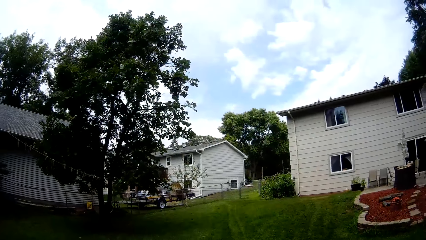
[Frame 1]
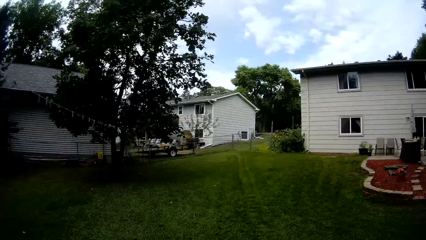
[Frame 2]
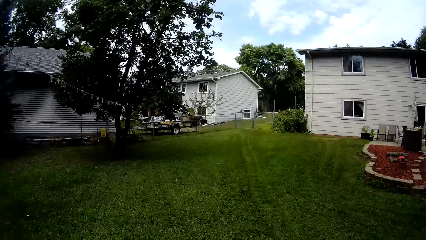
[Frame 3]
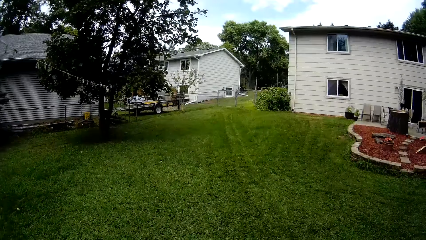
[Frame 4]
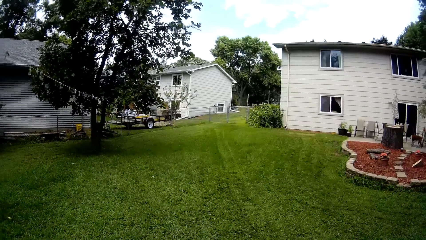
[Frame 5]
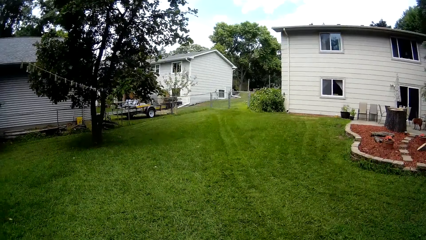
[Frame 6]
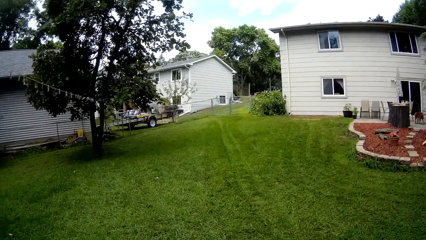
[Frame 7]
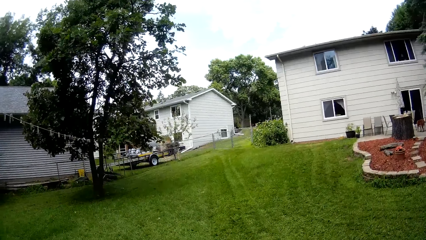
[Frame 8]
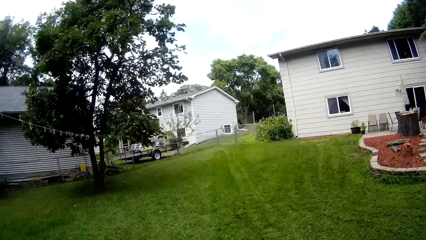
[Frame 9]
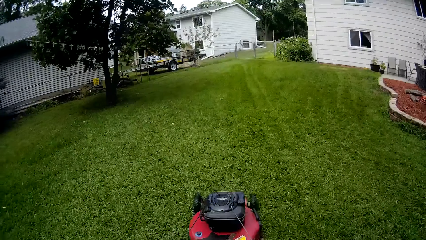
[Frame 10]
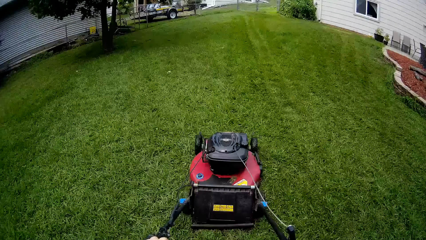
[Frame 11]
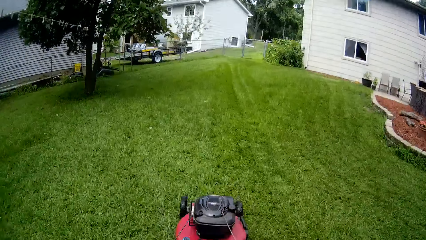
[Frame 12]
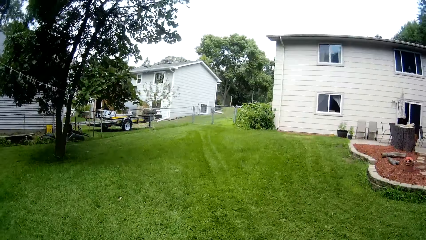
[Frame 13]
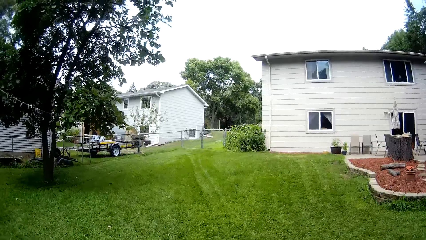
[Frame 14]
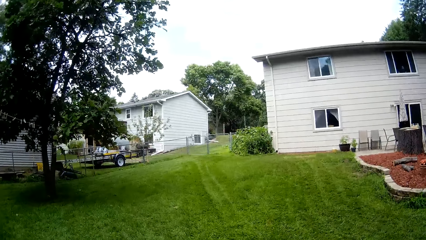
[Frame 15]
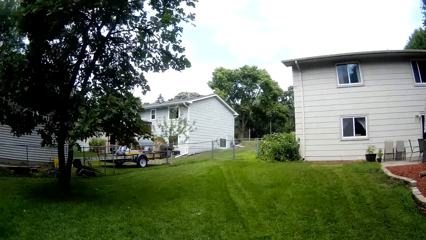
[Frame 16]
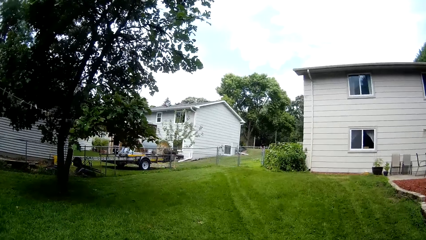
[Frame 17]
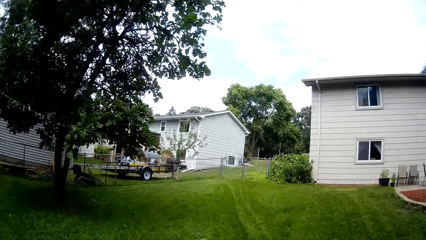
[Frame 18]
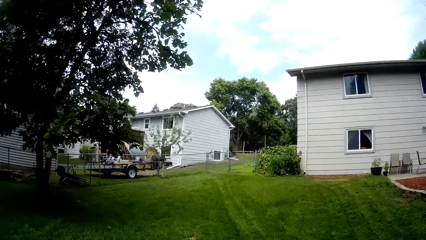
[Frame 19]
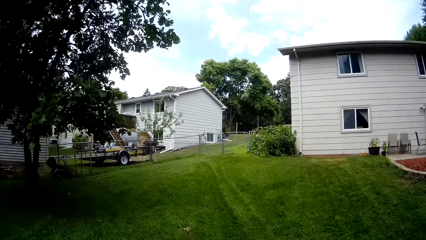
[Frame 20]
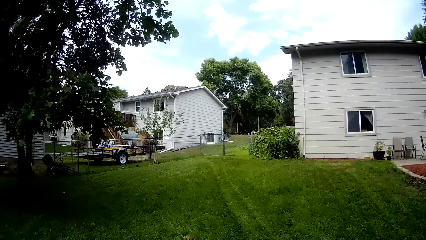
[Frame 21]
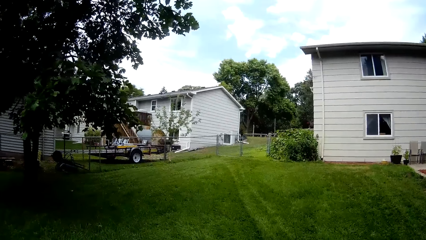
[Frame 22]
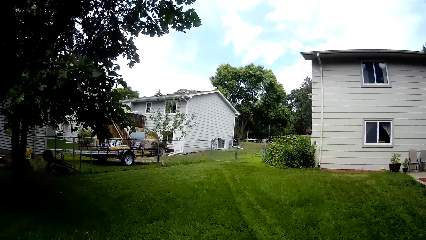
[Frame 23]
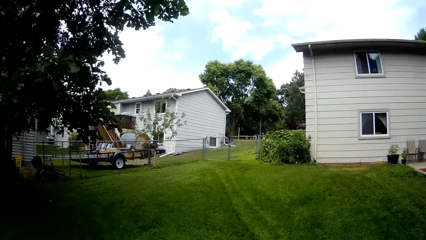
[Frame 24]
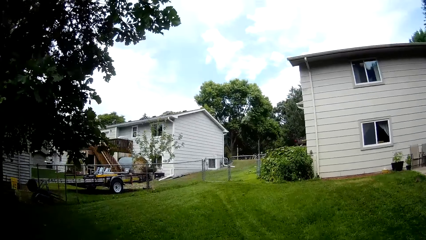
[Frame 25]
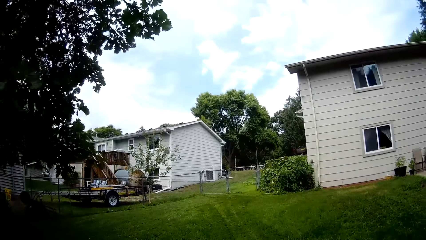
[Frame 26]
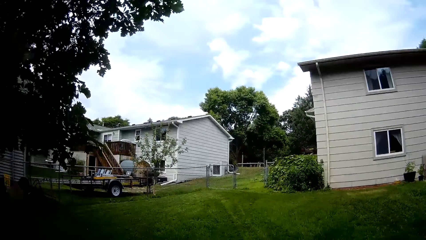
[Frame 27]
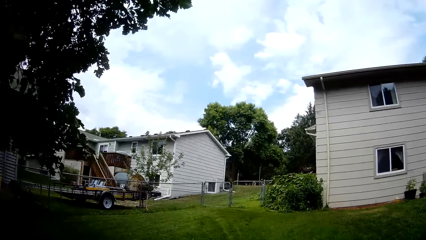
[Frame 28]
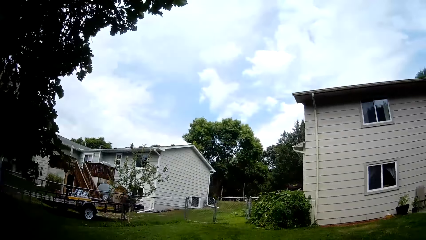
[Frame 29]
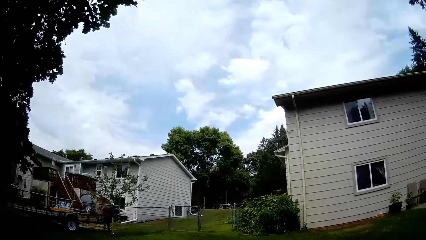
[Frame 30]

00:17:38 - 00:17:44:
The camera wearer mows the lawn with a lawnmower.

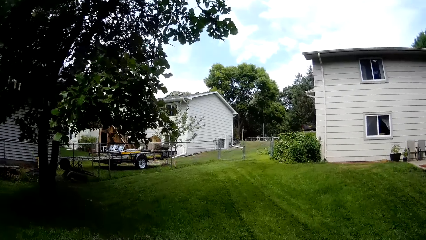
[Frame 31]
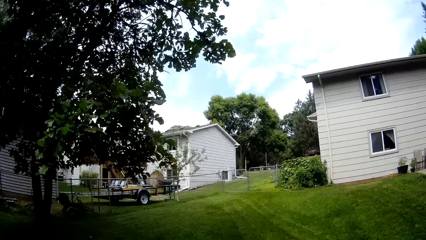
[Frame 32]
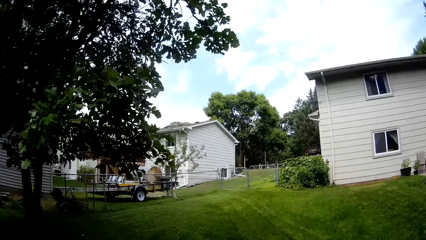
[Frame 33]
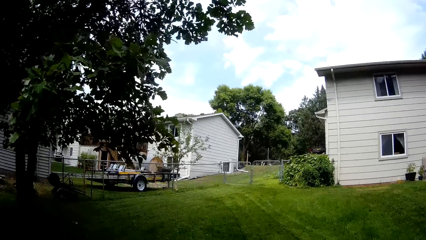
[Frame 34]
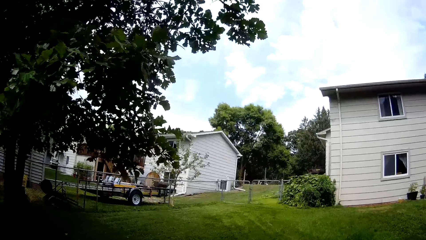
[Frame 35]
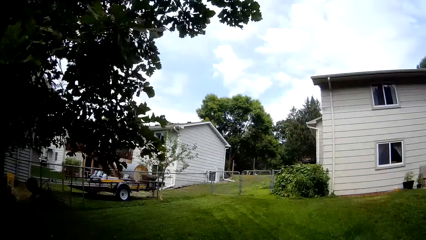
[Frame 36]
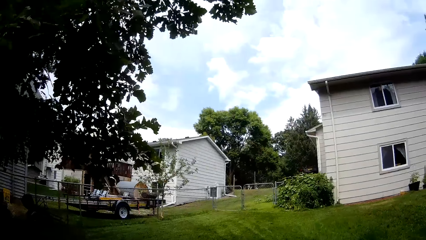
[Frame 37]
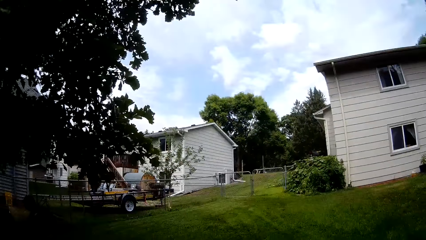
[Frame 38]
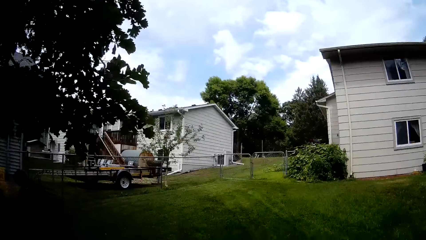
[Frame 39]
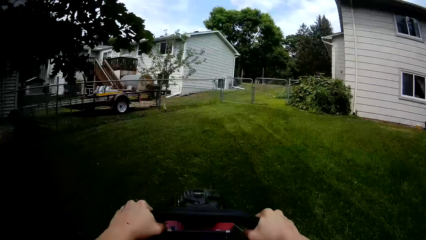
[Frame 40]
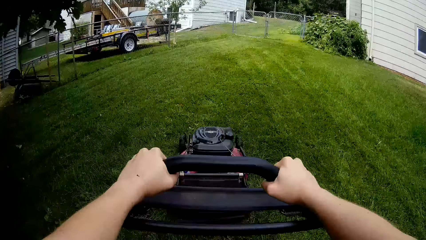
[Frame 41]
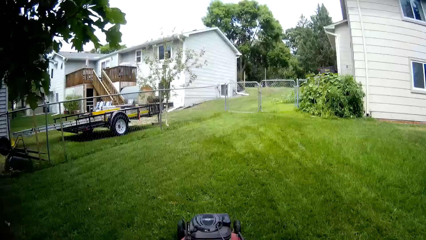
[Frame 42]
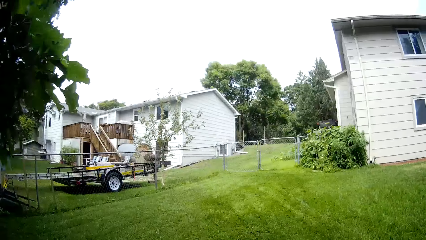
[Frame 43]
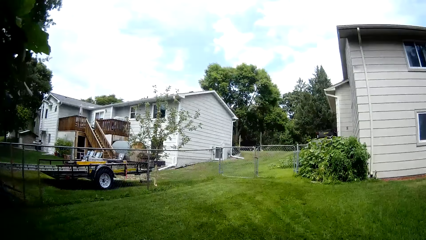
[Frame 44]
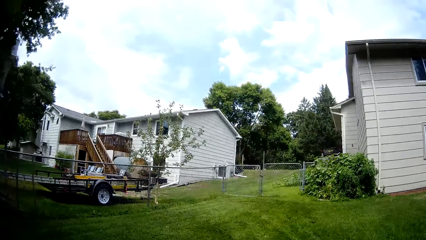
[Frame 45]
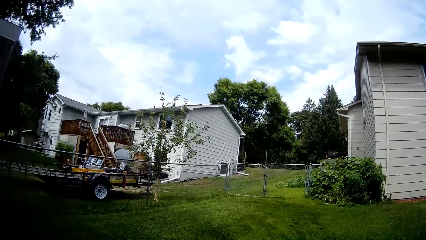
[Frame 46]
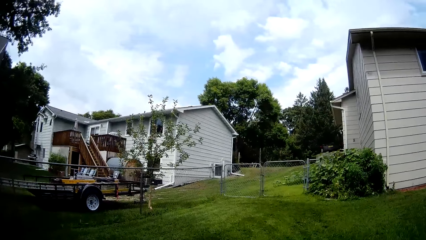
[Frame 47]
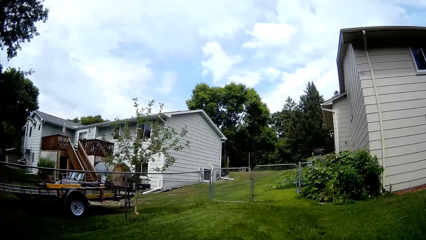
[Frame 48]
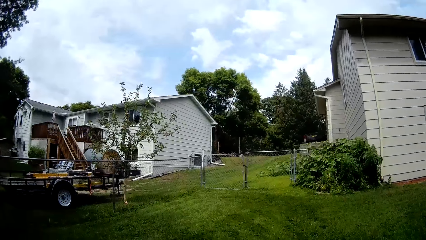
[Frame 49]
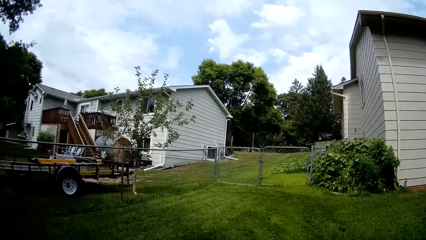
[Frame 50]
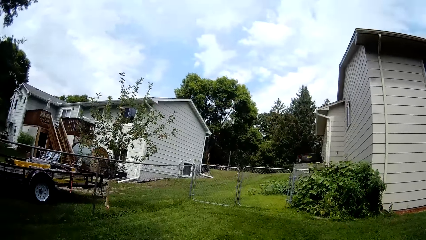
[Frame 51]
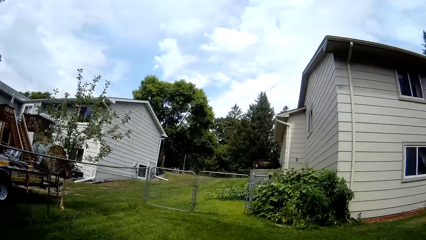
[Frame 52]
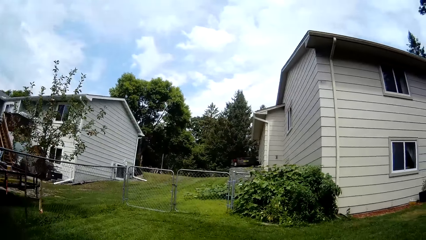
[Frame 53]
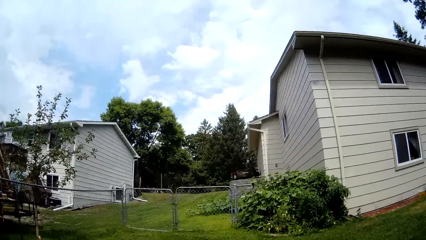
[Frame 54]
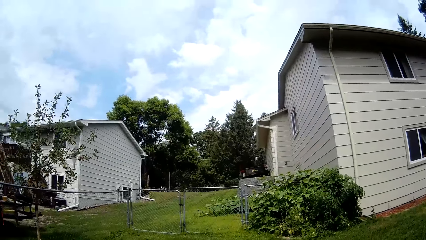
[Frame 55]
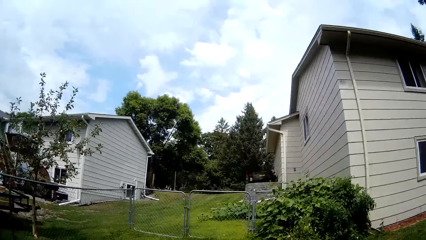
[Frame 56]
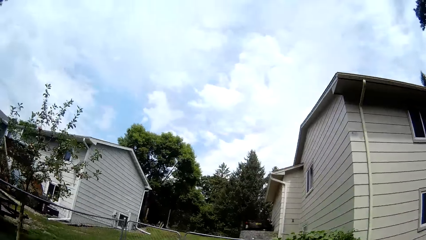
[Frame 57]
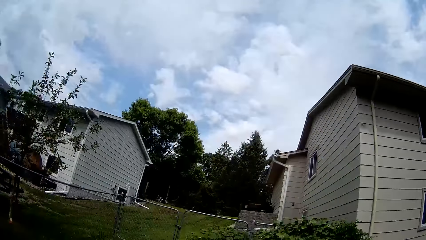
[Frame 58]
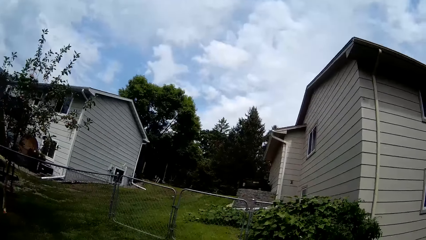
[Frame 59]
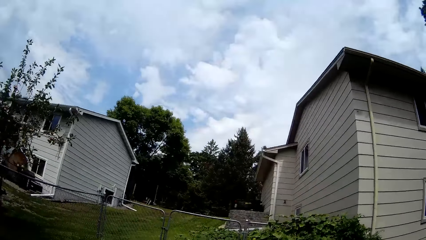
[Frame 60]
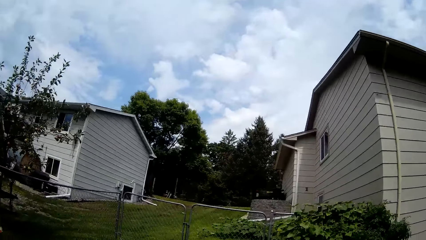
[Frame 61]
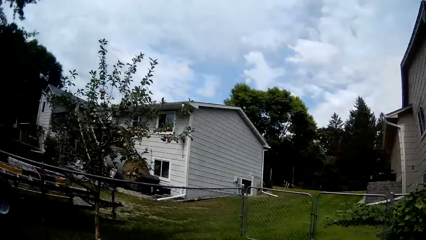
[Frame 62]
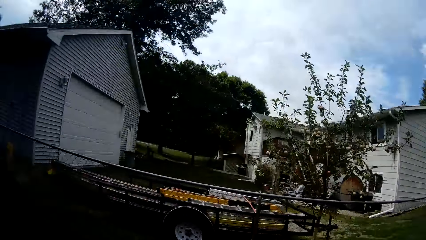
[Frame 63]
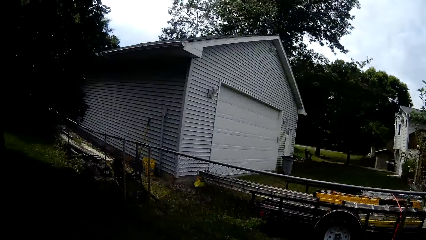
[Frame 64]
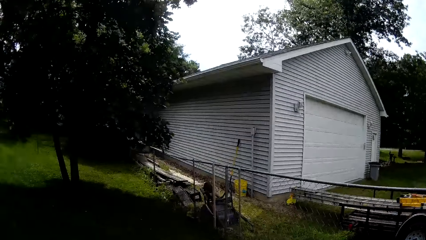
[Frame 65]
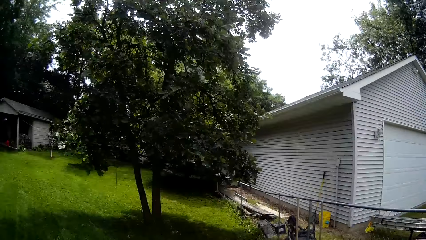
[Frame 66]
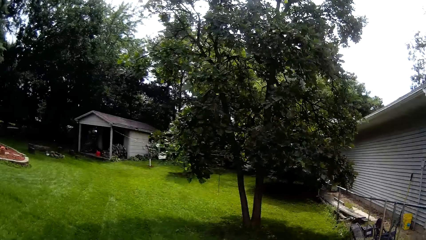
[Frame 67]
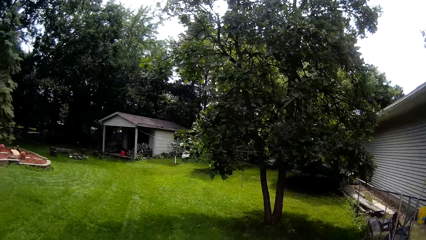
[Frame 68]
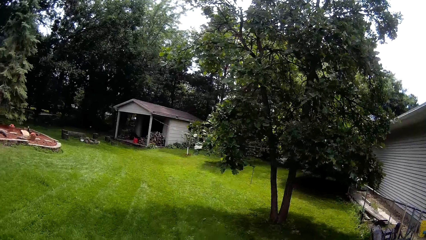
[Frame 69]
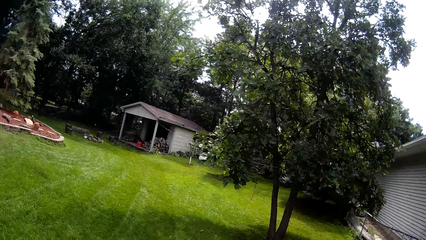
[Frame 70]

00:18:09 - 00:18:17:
The camera wearer mows the lawn with a lawnmower.

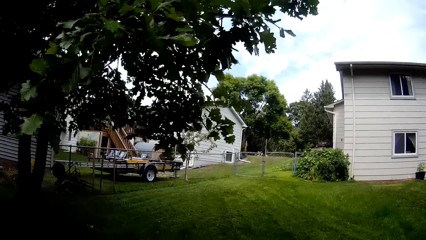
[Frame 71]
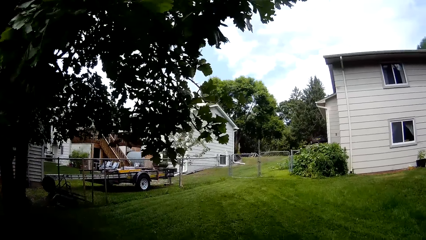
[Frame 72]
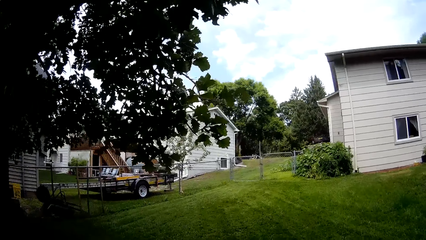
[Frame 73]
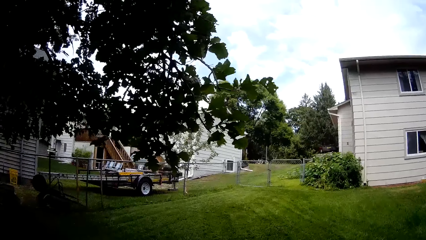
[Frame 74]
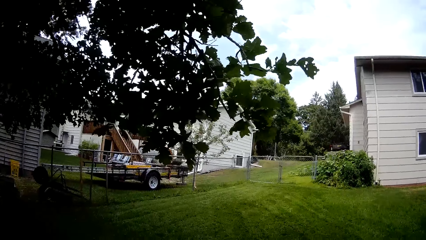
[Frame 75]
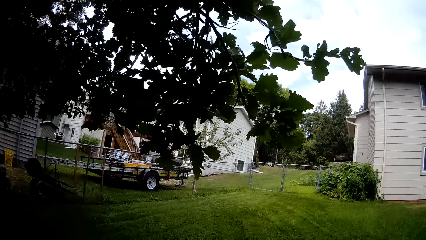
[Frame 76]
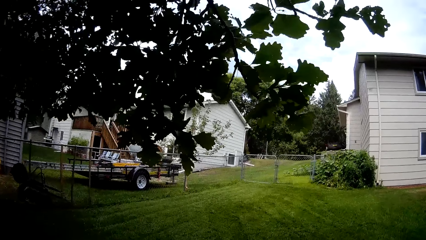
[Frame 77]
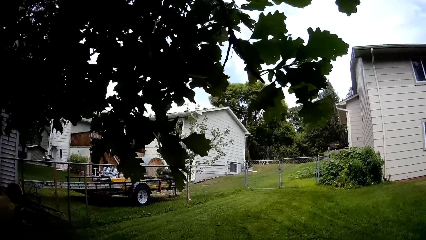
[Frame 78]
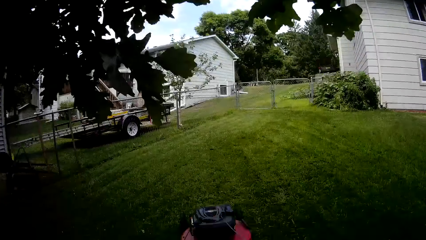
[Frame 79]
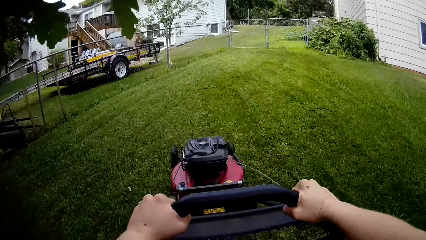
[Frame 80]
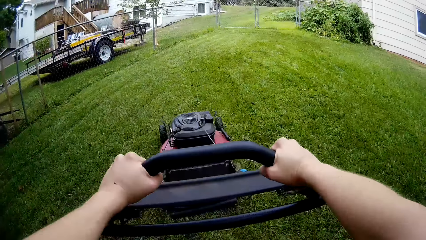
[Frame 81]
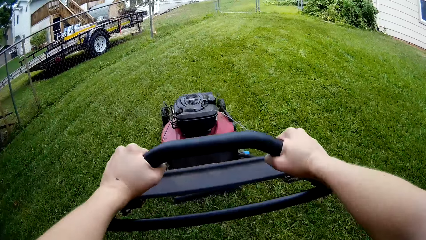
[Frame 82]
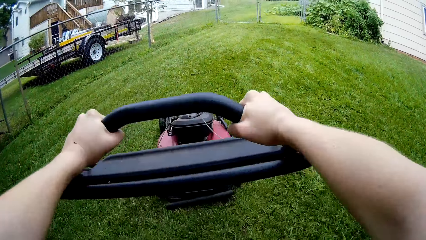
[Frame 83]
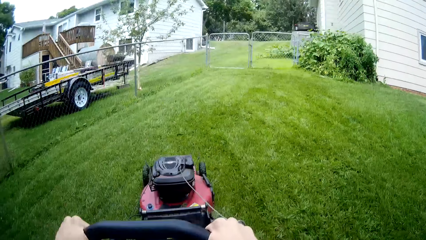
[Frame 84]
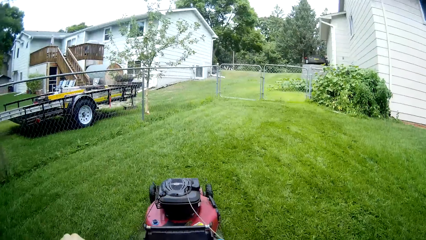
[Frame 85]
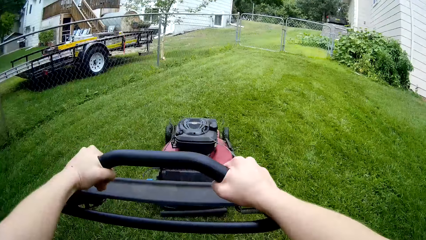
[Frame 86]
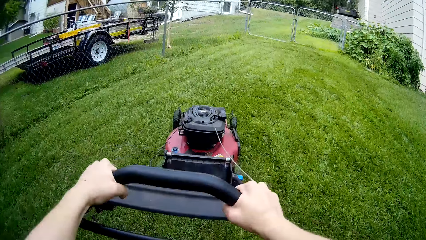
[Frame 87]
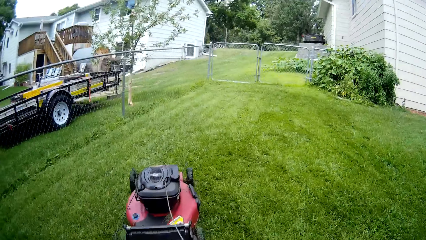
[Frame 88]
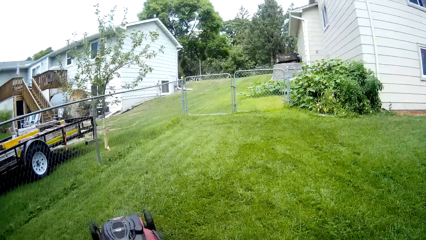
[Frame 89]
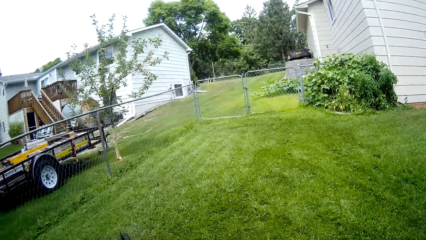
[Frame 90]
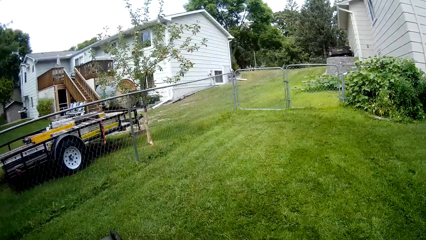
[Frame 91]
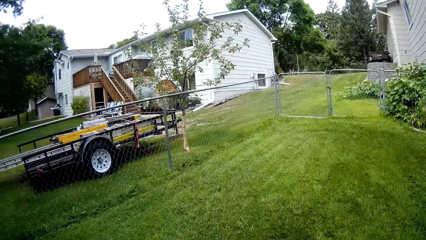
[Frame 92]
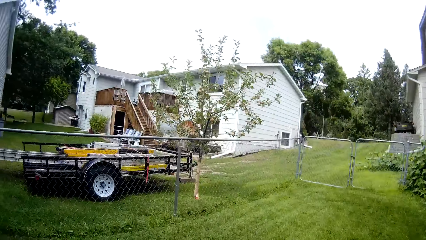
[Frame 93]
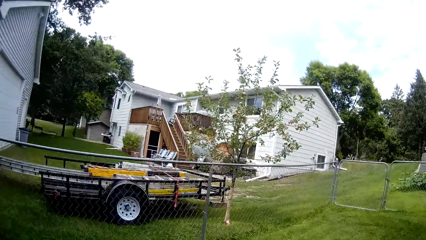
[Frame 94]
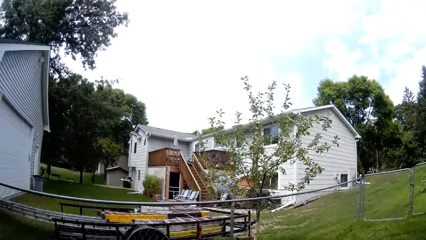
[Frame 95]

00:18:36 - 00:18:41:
The camera wearer mows the lawn with a lawnmower.
